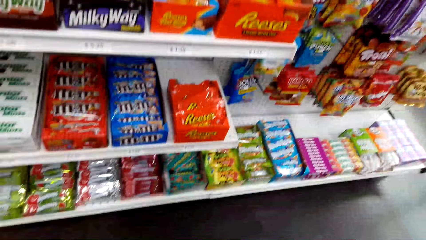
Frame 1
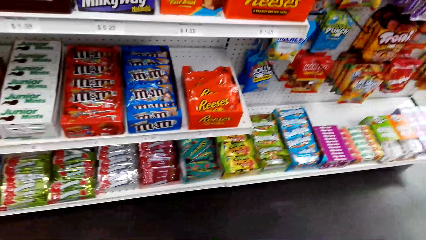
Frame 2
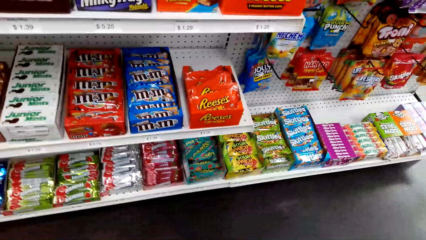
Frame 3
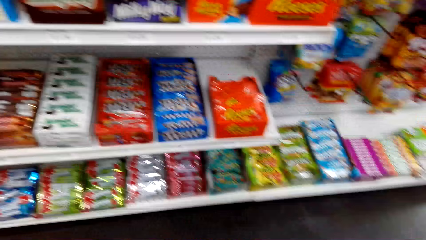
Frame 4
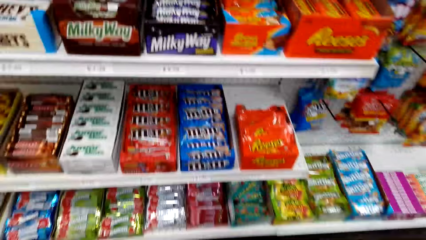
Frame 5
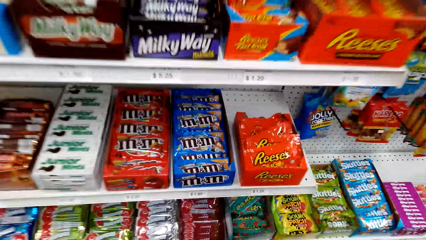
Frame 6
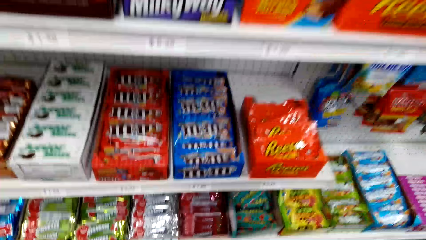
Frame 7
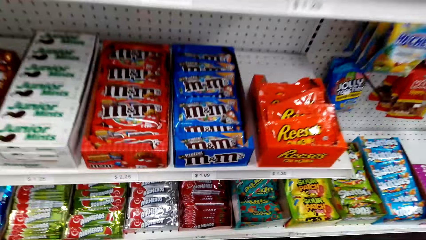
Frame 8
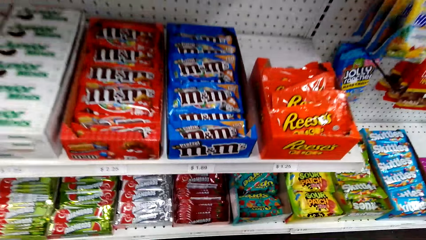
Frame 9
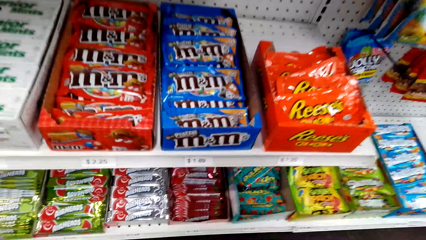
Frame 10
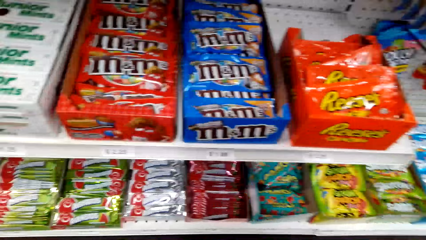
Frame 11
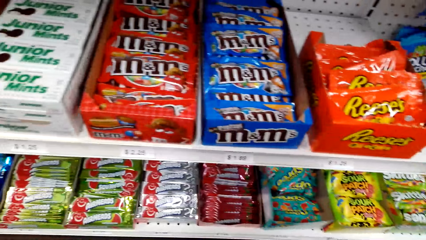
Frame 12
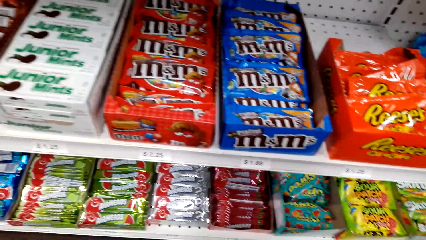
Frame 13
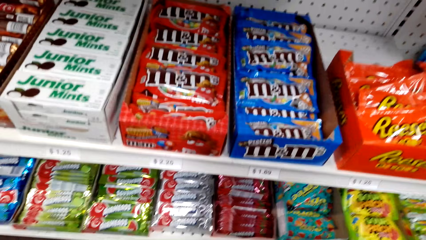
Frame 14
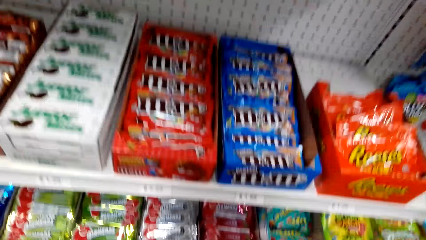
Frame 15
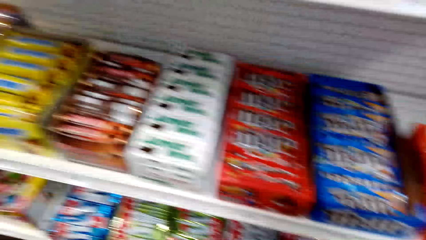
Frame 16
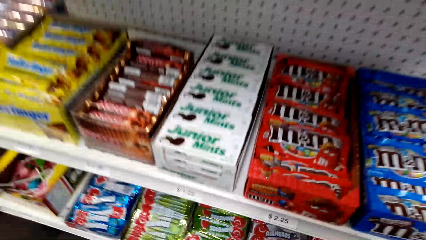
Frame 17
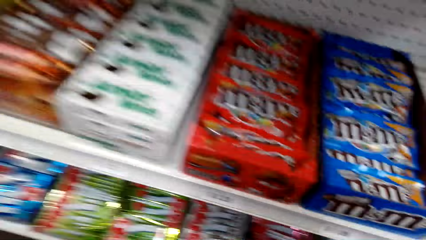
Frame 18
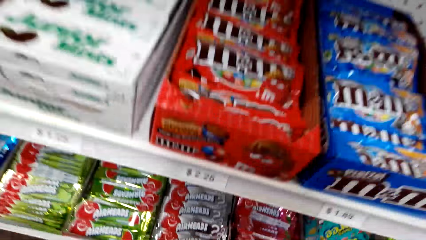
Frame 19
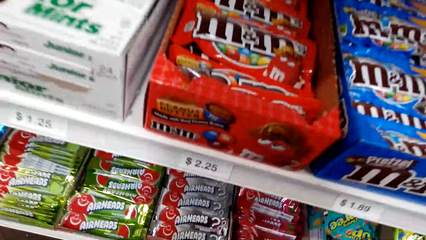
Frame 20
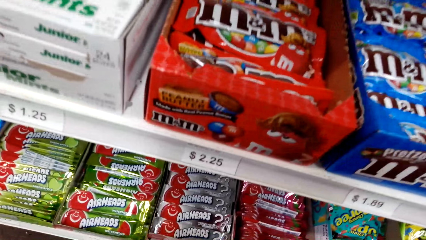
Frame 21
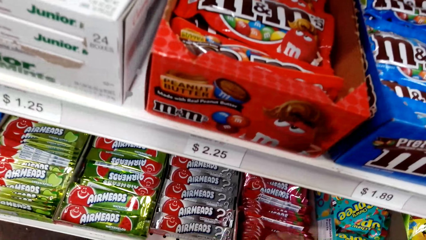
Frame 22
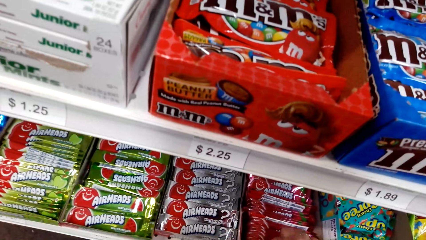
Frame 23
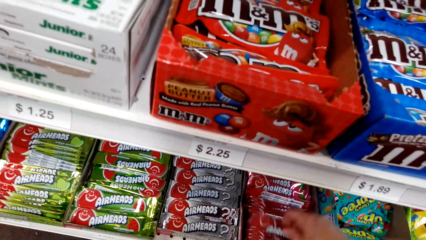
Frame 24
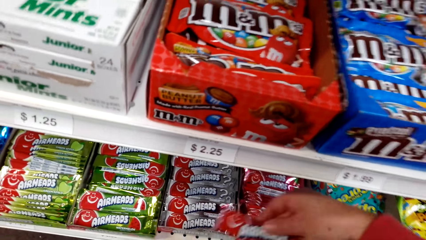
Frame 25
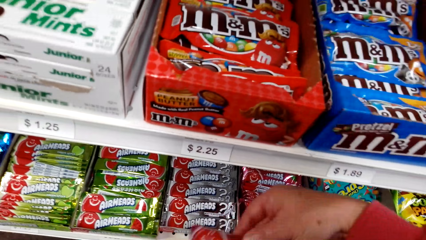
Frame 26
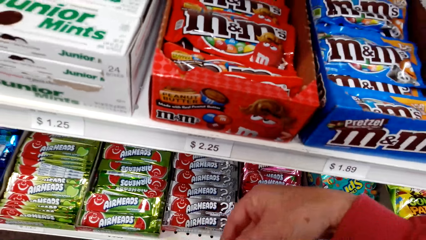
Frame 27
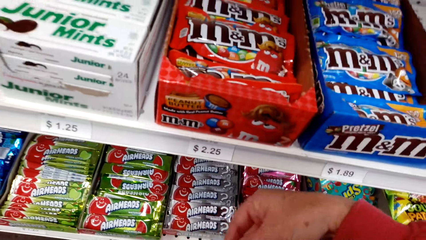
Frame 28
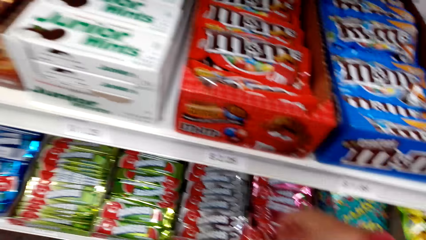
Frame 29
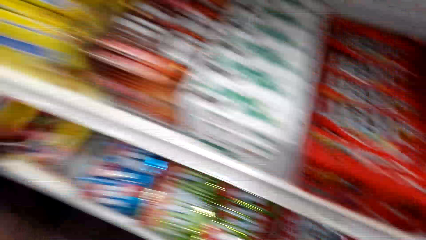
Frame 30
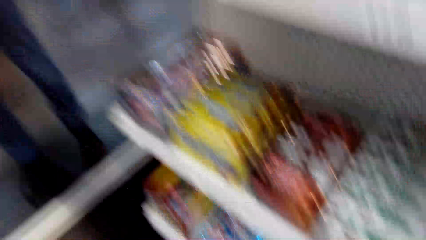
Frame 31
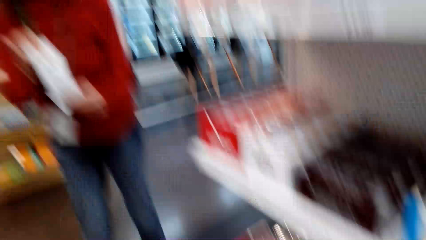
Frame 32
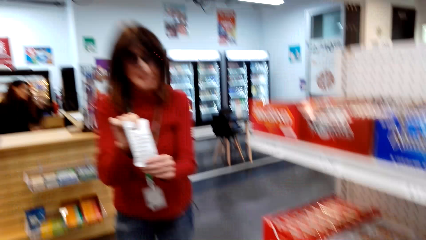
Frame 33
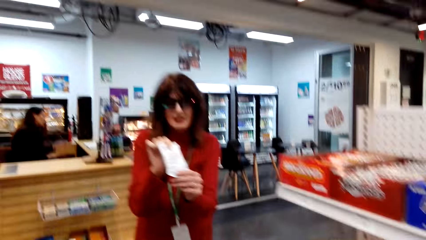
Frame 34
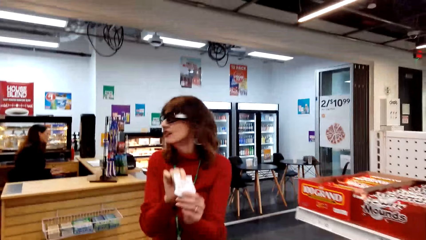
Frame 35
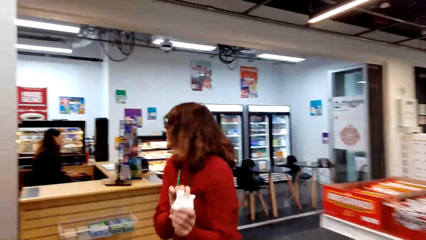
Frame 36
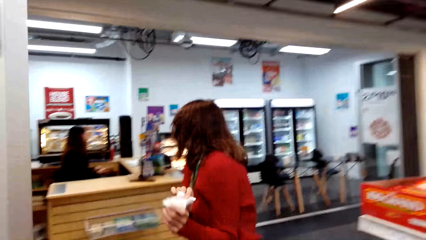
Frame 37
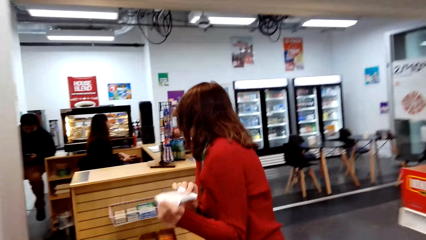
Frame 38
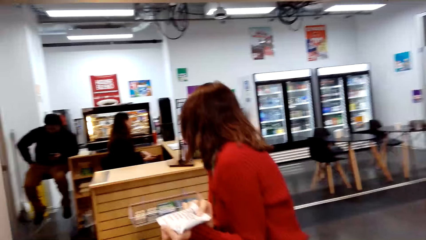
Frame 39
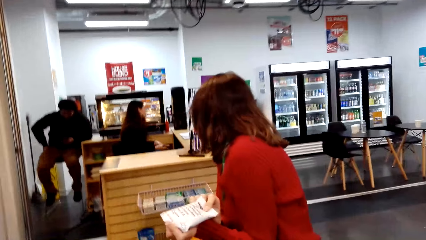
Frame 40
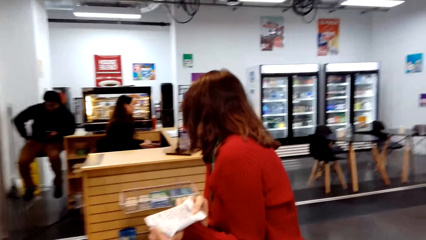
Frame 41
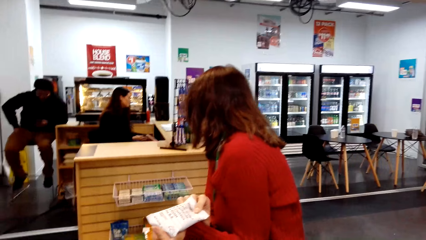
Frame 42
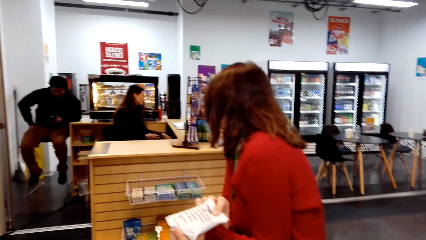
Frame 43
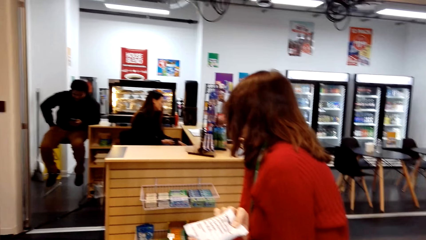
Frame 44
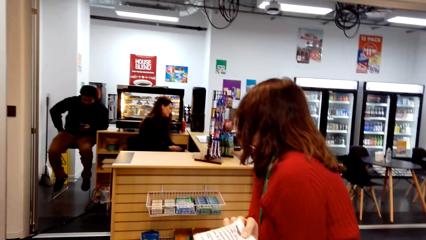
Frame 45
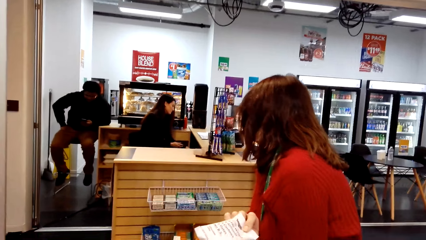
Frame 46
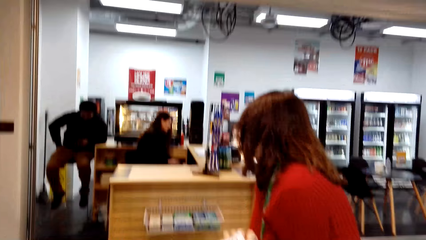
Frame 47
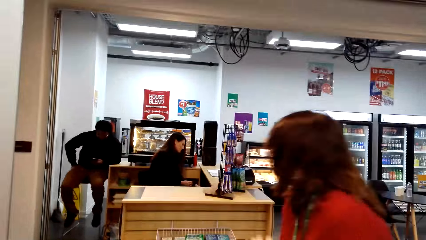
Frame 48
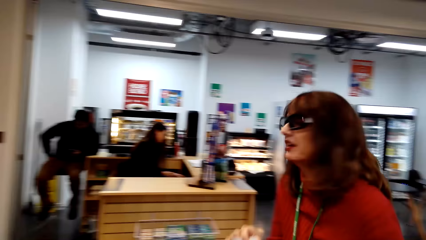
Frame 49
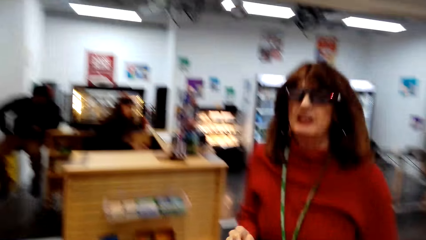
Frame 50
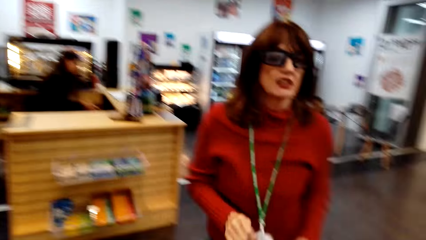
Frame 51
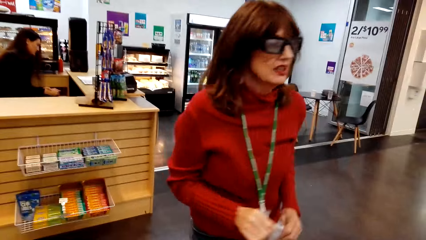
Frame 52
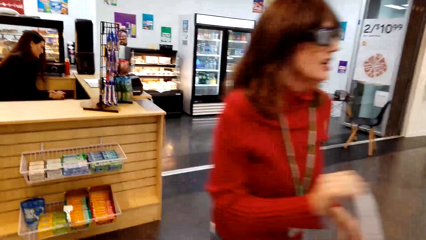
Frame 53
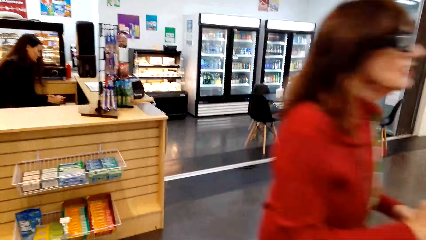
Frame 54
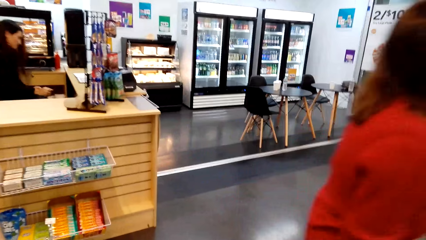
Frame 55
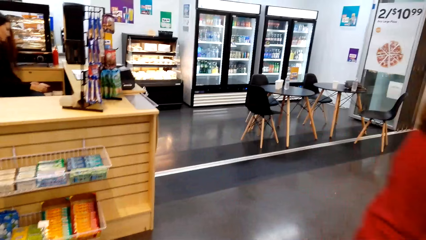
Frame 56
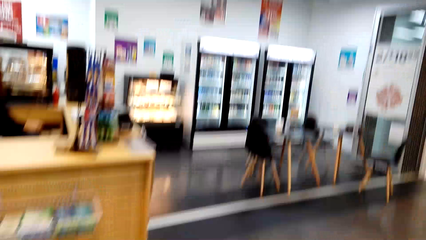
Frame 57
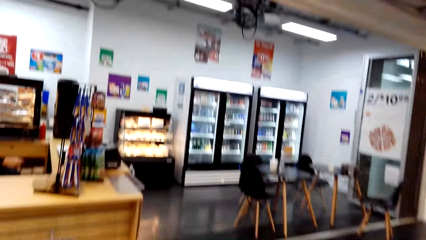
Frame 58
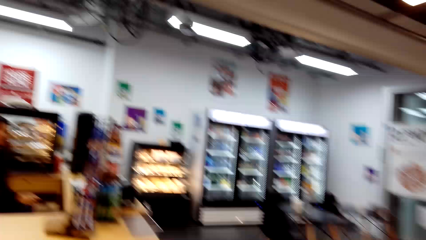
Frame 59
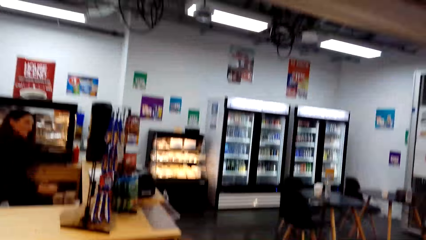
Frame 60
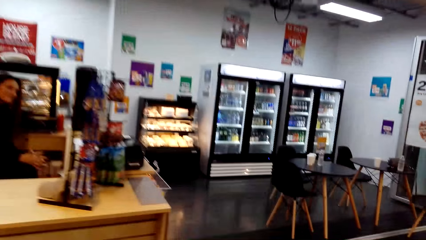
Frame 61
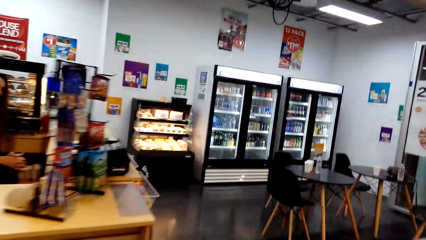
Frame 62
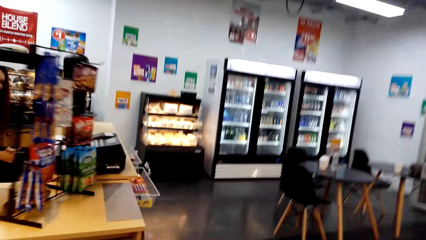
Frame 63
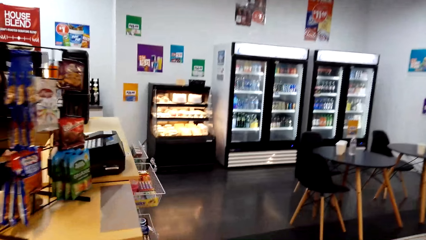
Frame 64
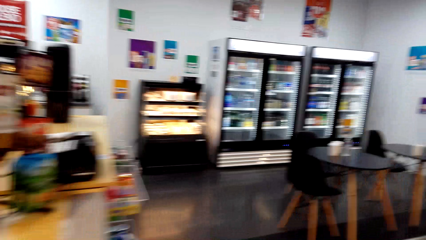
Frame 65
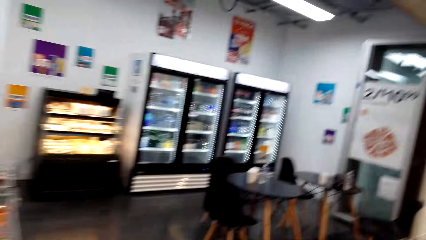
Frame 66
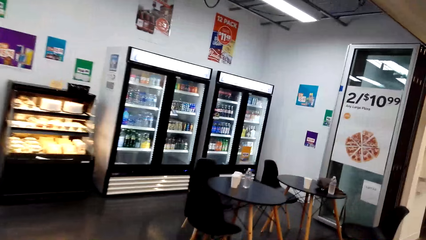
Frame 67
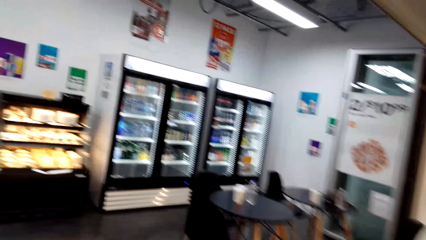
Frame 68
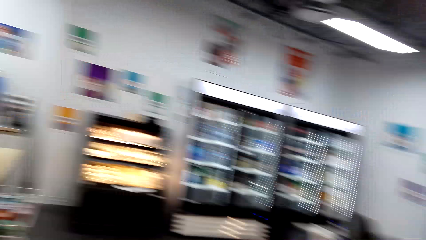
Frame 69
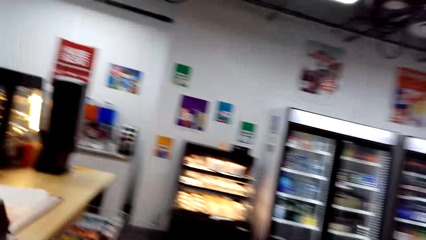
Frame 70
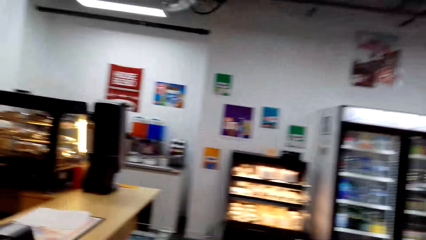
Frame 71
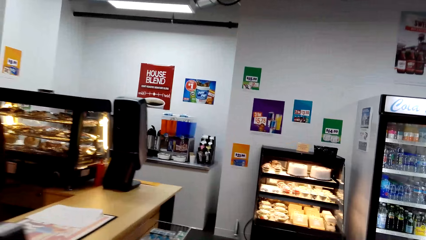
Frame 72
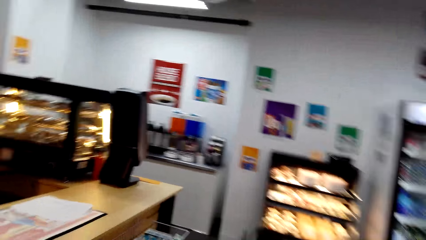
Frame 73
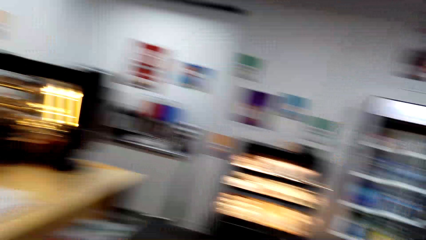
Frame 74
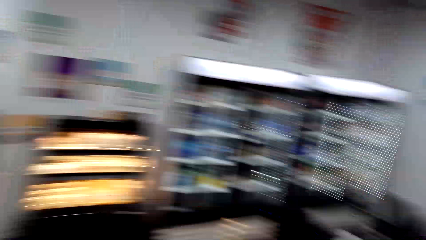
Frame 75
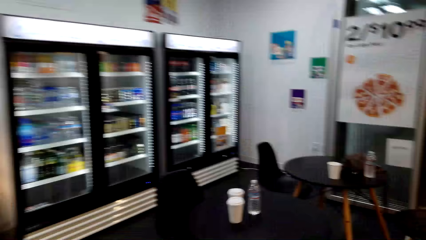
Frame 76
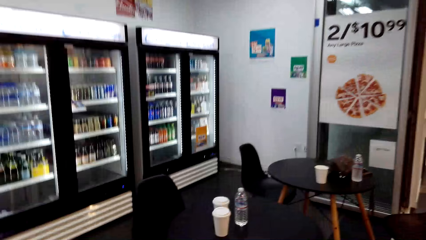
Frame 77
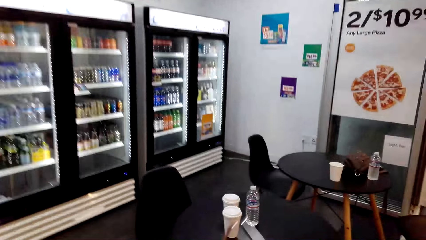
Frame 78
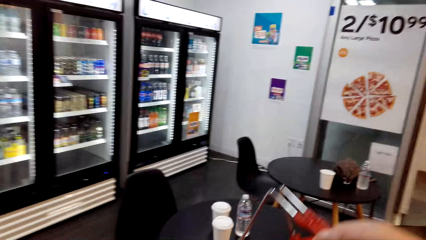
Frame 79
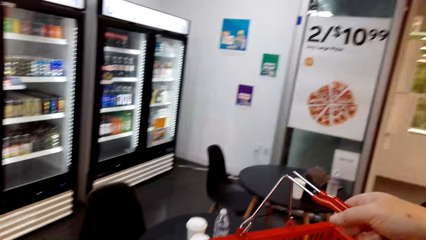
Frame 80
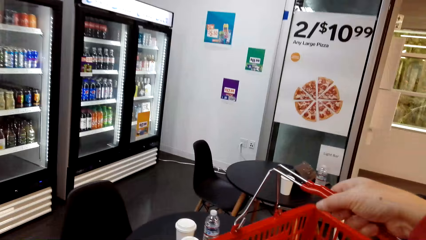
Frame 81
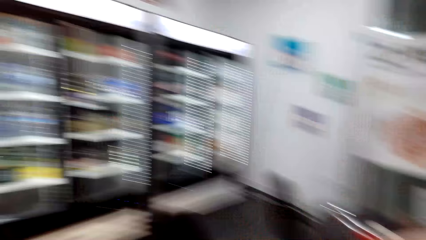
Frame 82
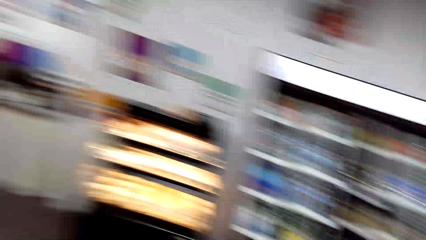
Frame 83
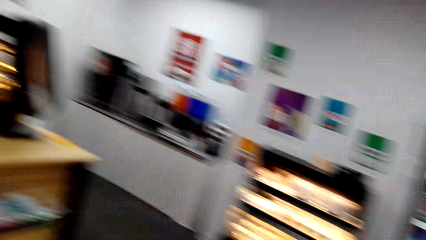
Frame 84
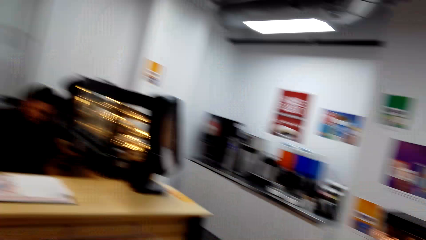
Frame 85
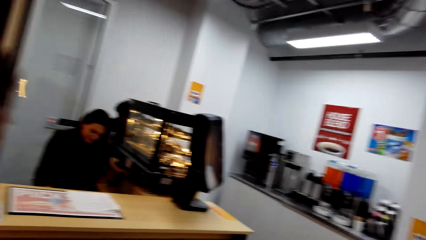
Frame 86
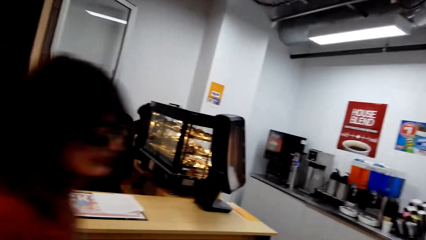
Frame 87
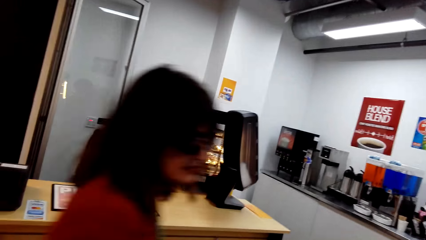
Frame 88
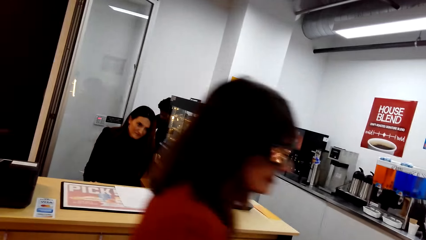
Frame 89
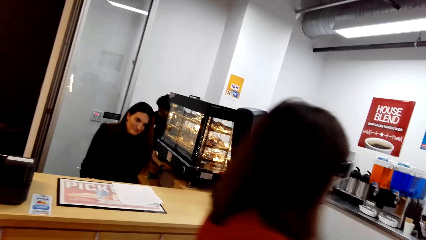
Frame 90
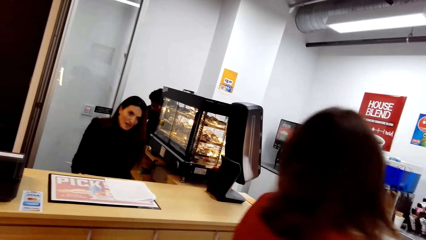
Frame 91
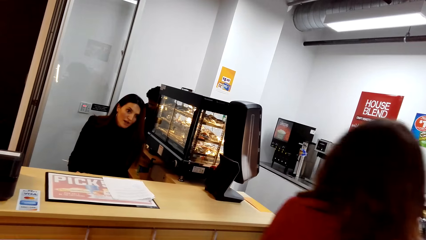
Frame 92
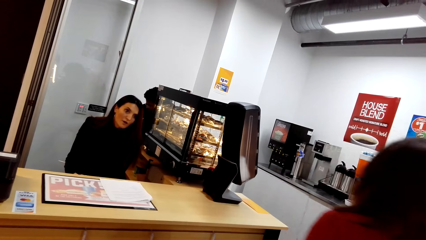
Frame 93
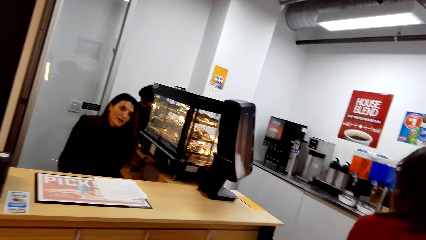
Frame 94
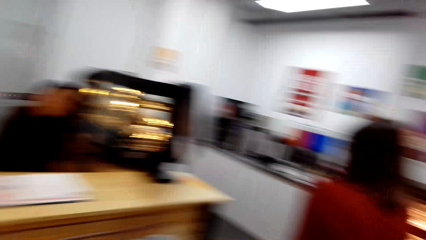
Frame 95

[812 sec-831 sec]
The camera wearer picks an Airhead candy bar. A woman converses with the camera wearer. Another woman shows a snack to the camera wearer. The camera wearer walks away from the shelves. They put a shopping basket on the table.
